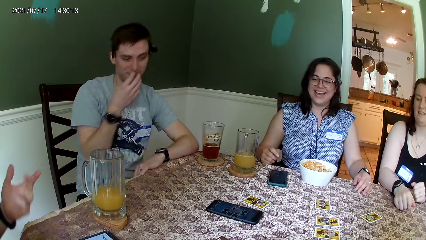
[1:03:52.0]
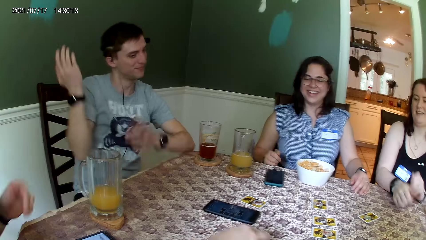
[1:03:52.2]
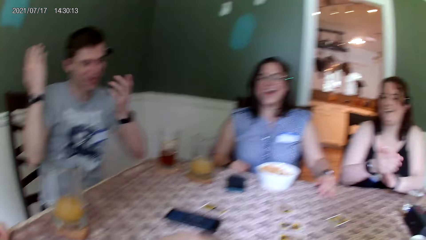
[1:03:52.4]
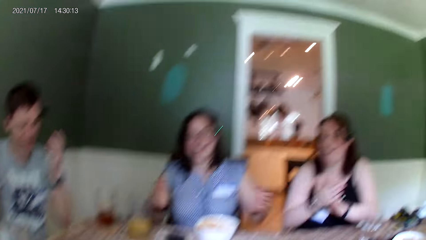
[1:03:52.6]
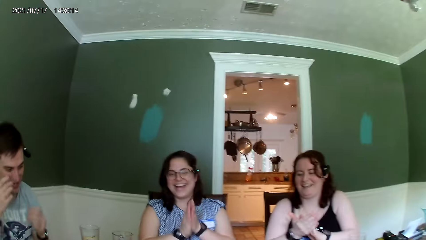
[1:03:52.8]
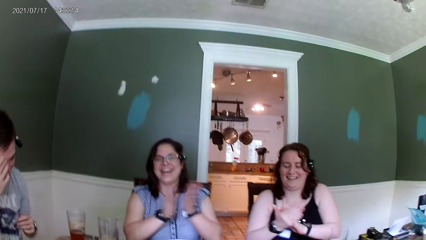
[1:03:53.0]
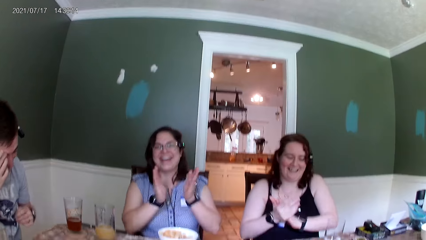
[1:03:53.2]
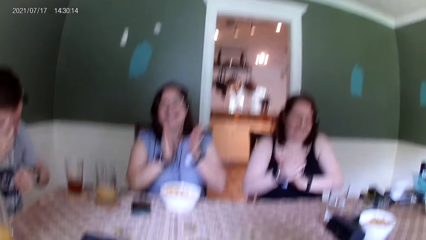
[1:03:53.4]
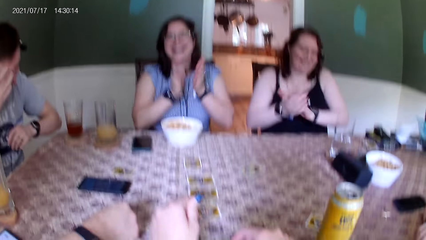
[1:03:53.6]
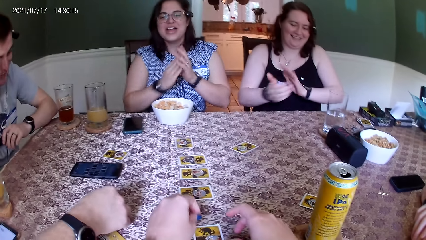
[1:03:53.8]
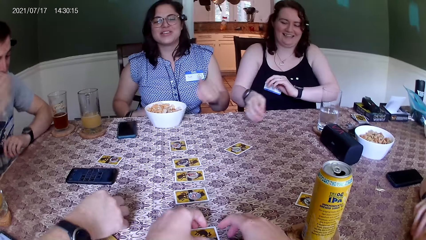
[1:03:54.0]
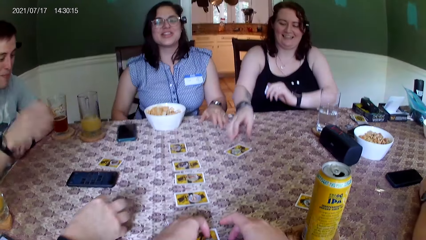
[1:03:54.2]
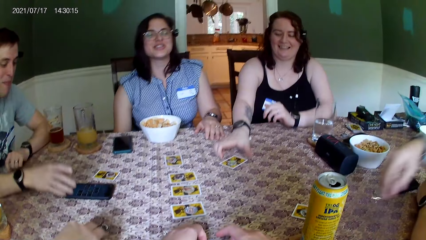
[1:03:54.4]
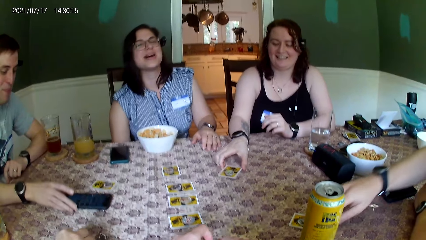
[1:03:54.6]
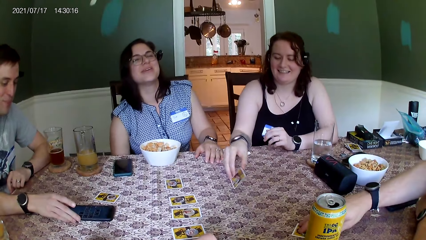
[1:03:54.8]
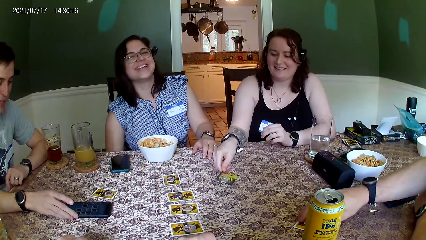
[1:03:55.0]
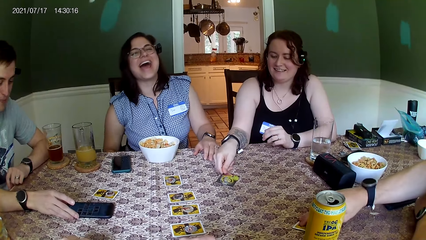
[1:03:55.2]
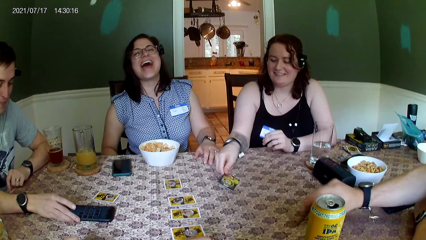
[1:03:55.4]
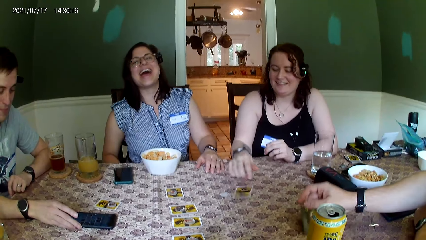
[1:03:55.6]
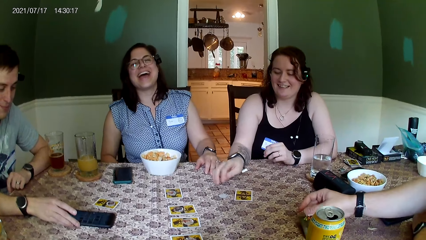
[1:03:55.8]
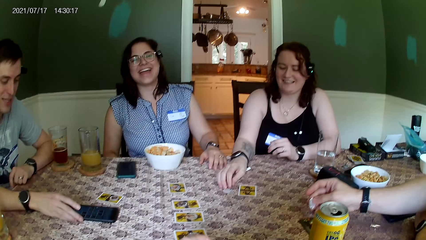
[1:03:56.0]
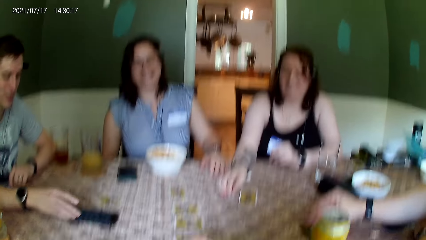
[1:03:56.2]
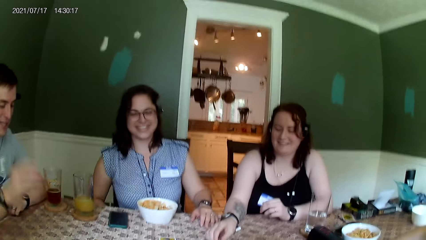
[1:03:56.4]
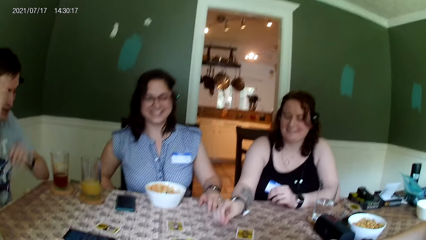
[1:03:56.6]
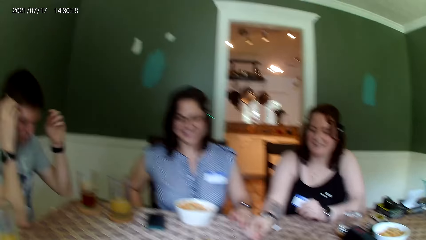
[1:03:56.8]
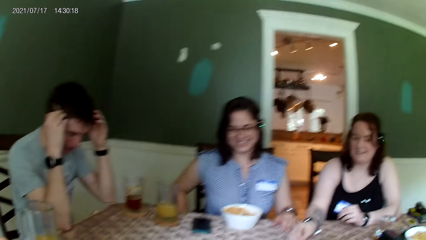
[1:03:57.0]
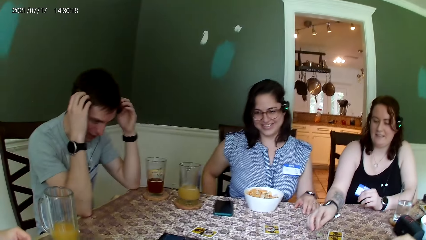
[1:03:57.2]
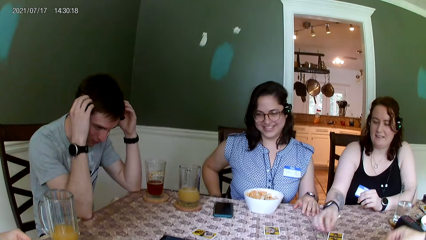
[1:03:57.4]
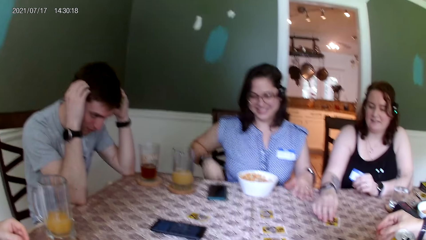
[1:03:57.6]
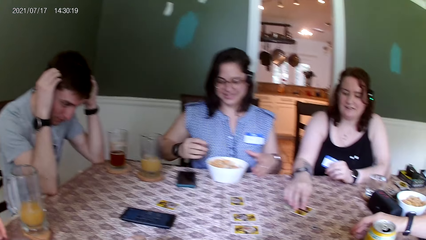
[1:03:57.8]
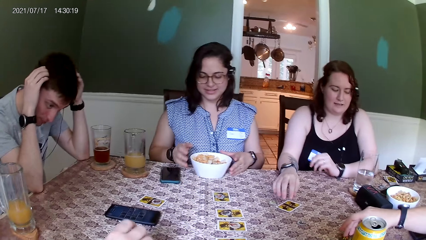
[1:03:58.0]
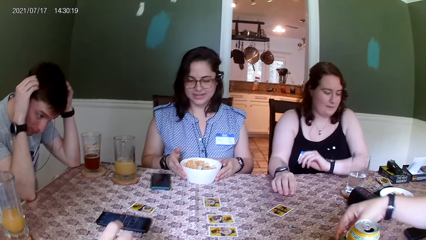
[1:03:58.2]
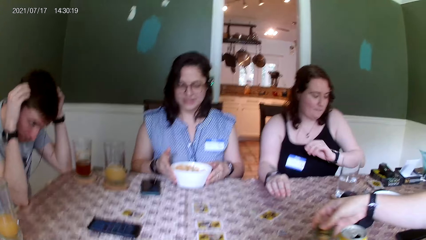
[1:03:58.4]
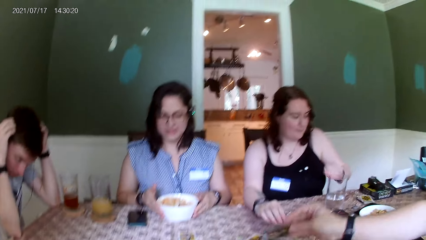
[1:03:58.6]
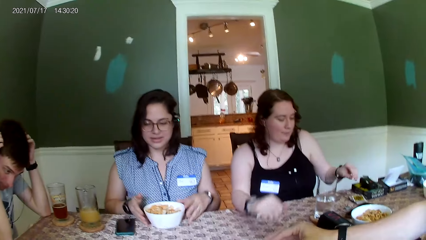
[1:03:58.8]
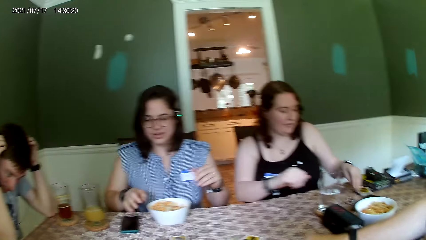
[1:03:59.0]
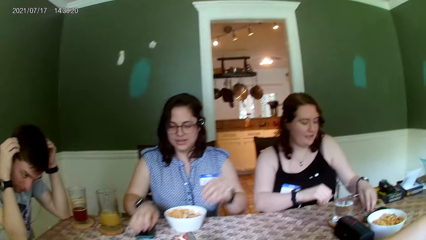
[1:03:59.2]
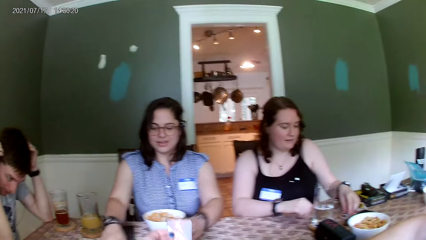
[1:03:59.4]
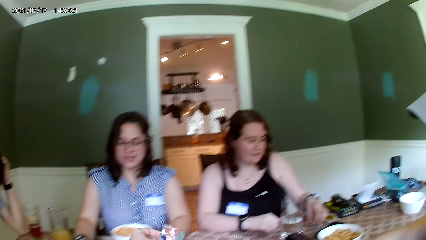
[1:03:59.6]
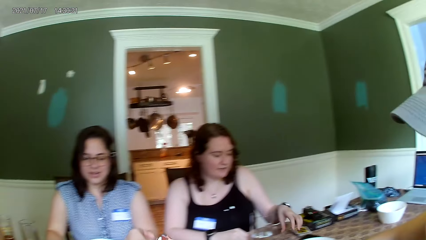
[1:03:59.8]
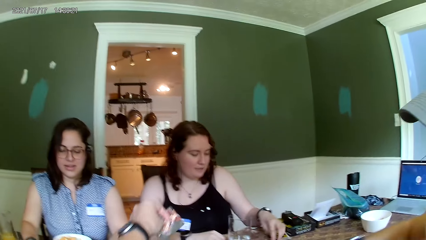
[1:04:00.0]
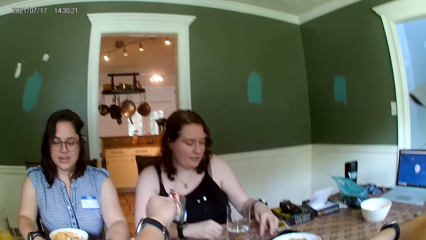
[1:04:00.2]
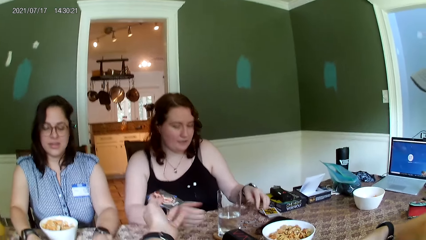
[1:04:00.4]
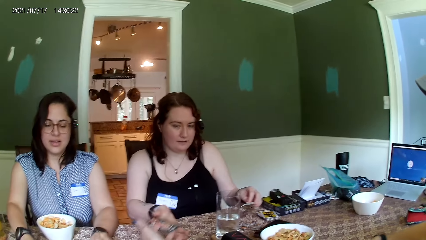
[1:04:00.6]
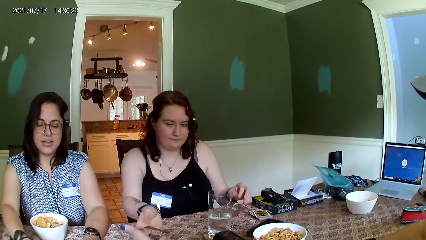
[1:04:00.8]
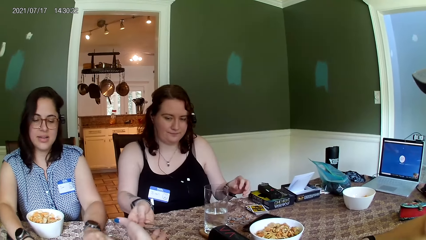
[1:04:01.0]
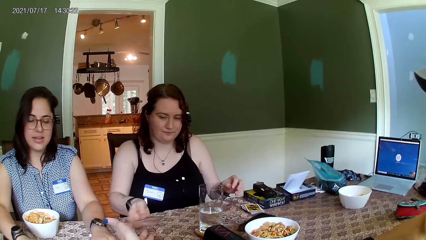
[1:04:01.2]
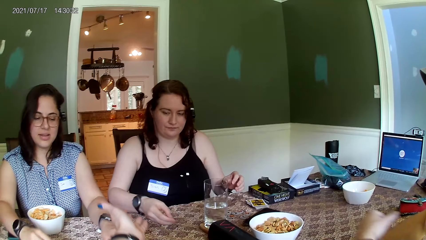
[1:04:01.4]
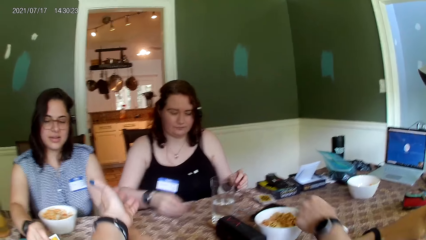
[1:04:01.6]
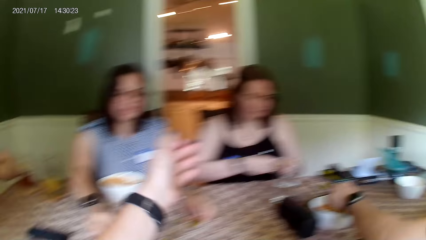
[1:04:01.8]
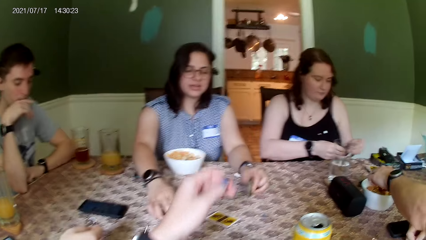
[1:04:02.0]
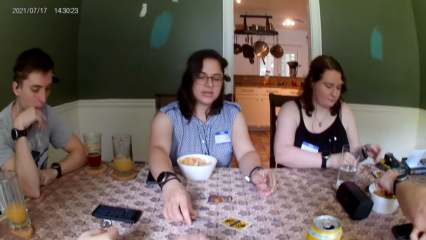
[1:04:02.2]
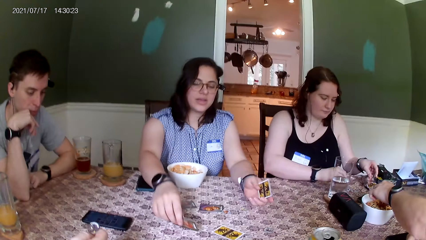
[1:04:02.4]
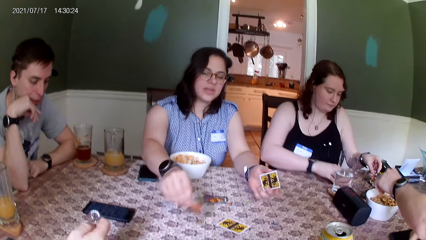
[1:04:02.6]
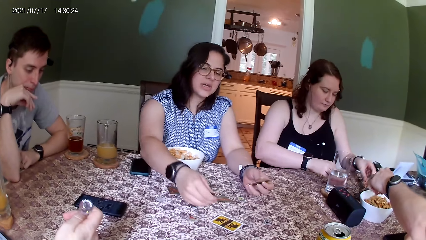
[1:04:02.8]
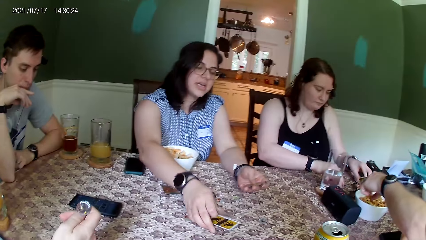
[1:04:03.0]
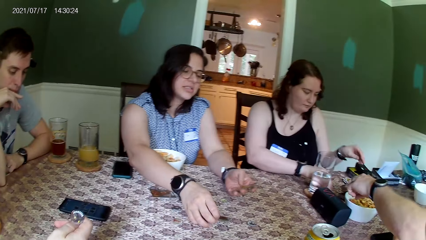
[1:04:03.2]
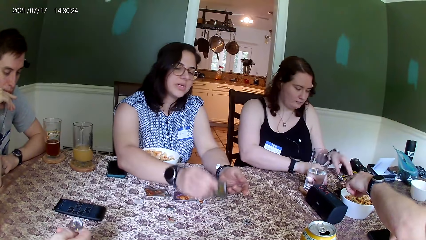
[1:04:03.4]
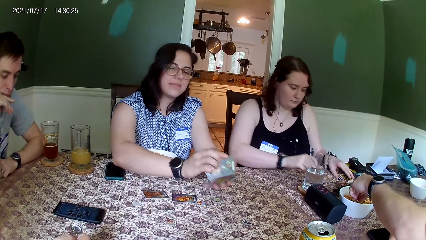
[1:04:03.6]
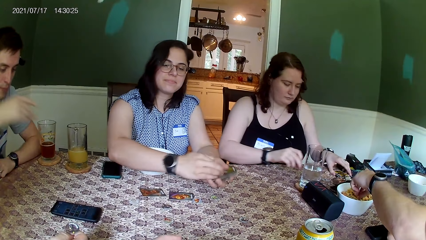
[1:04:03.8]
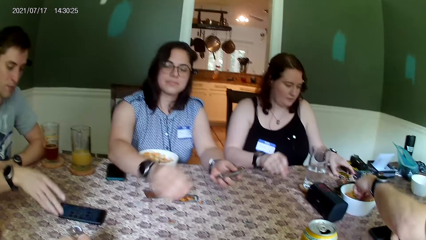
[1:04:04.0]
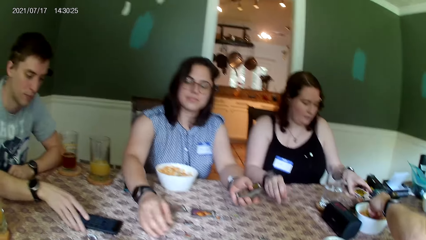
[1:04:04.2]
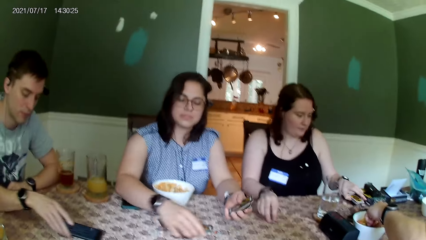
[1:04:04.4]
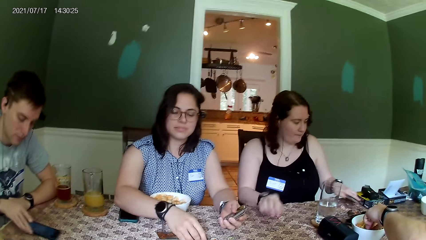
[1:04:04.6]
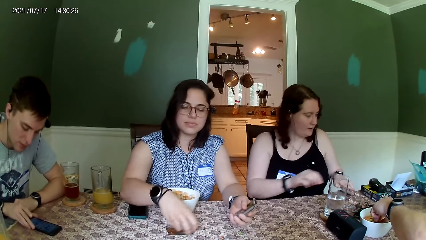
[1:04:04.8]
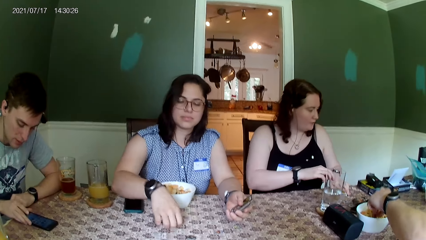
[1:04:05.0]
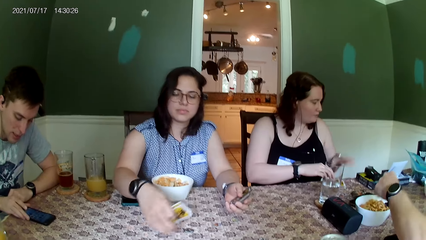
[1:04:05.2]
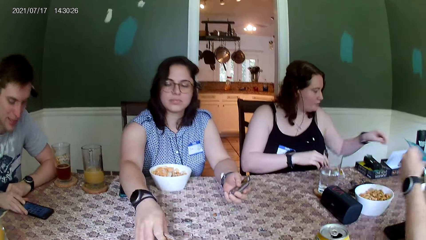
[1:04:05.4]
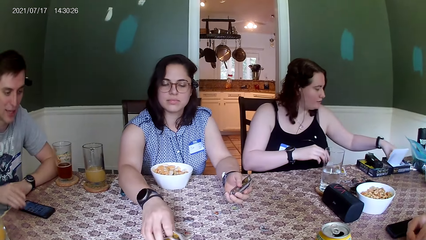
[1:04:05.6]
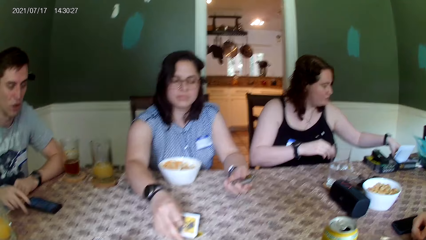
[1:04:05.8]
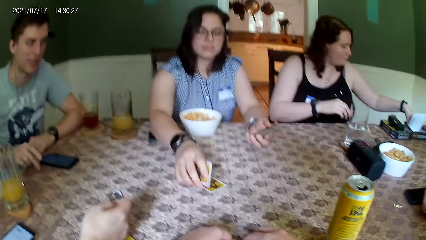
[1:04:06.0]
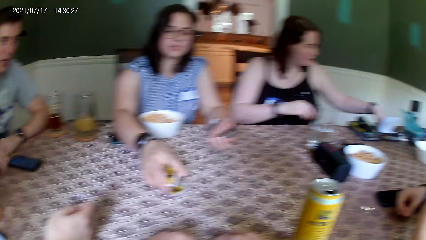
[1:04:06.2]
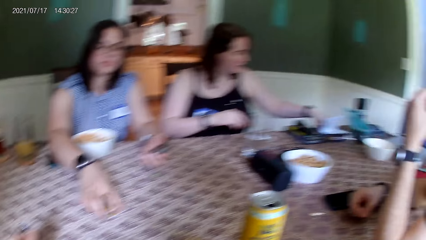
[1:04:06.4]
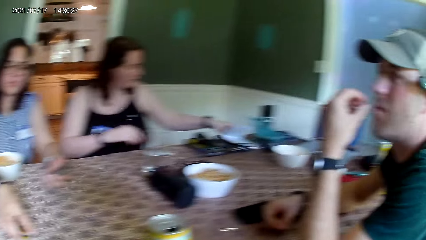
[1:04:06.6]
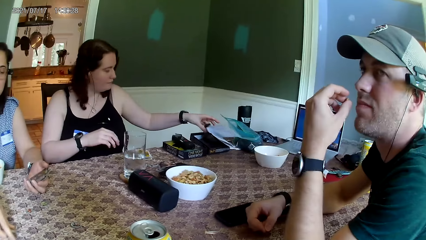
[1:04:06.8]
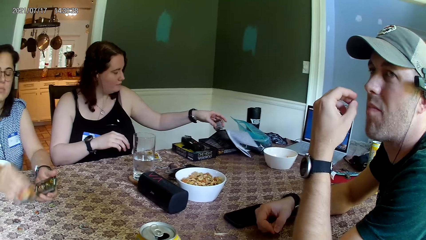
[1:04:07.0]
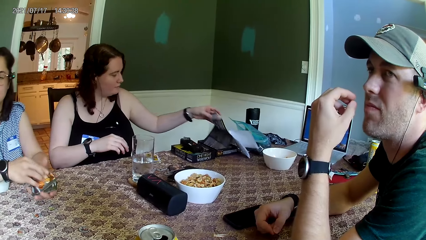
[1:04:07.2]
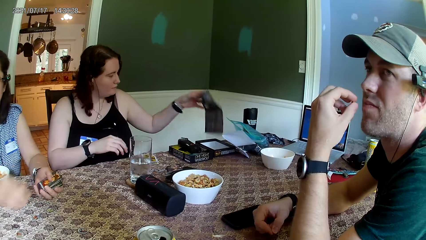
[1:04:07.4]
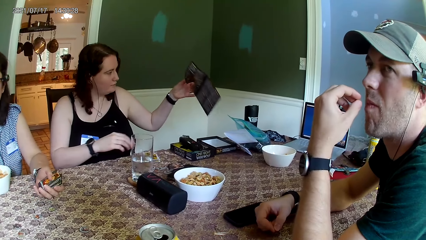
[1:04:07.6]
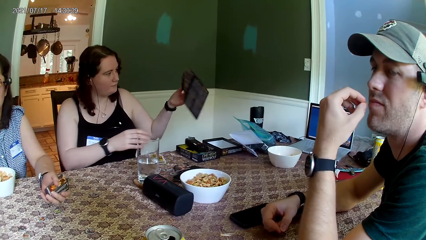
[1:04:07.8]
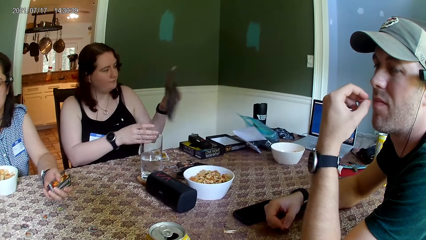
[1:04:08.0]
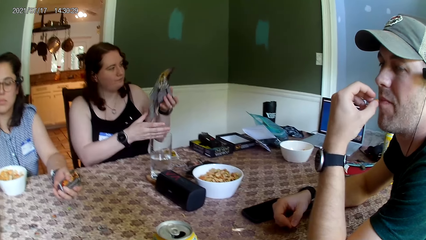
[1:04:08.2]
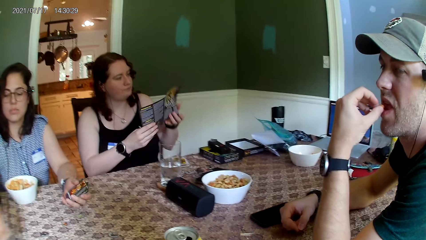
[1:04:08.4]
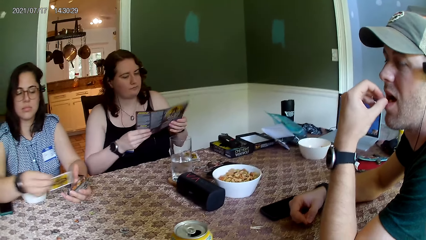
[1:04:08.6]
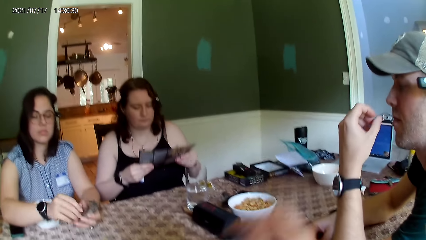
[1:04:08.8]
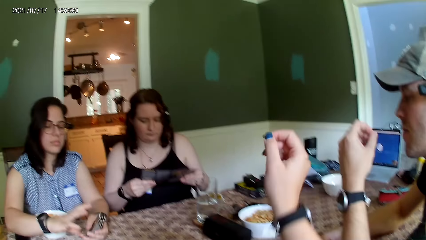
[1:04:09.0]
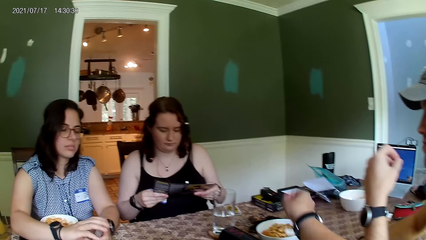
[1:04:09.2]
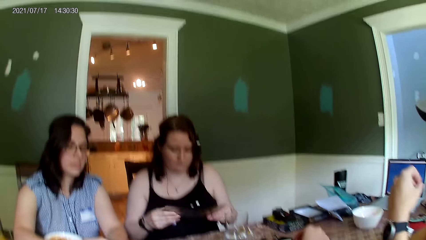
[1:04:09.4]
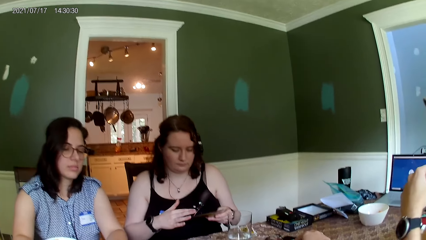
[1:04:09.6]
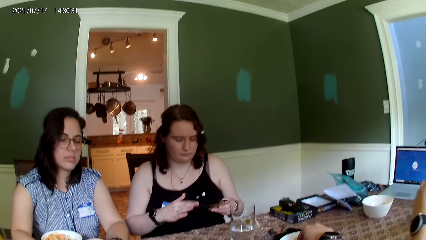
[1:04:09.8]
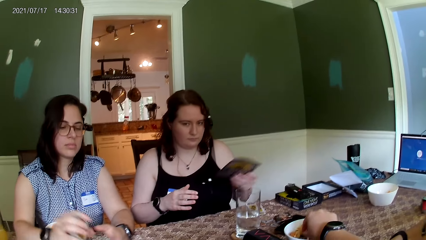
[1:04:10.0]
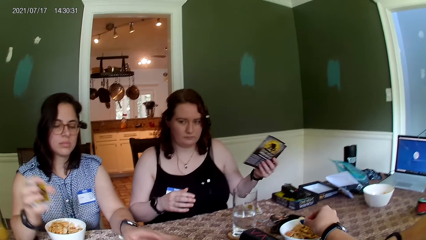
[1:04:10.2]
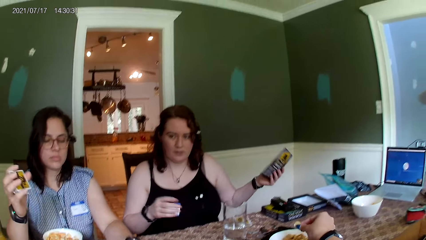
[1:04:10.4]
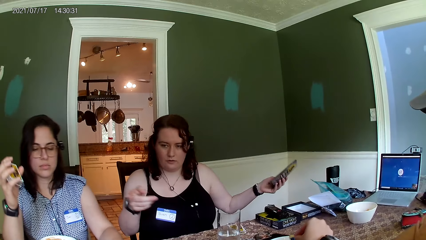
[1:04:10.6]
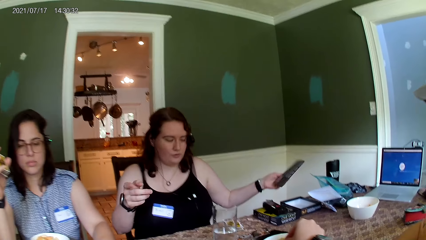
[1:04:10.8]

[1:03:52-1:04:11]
The camera wearer places hands on the table. The woman turns a card on the table with her right hand. The man touches the phone on the table with his right hand. Another man turns a card on the table with his right hand. The camera wearer looks at a person. The first man touches his hair with both hands. The camera wearer talks to another person. Another woman touches a plate of peanuts on the table with both hands. The camera wearer passes a card to the first woman with her left hand. She moves the left hand. The other man picks a chip from a plate of chips on a table with his right hand. The other woman picks up cards on the table with her right hand. The first woman moves cards on the table with both hands. The other woman moves coins on the table with her right hand. The camera wearer looks at the first person. She talks to the first person. The first woman picks a paper from a board game pack with her left hand. The camera wearer looks at another person. The first woman holds the paper with both hands. The camera wearer picks a peanut from the plate of peanuts on the table with her right hand.
